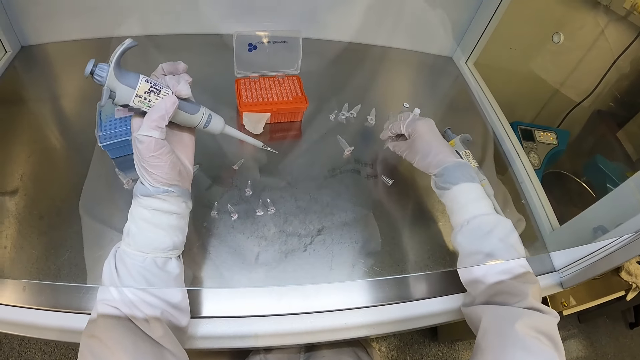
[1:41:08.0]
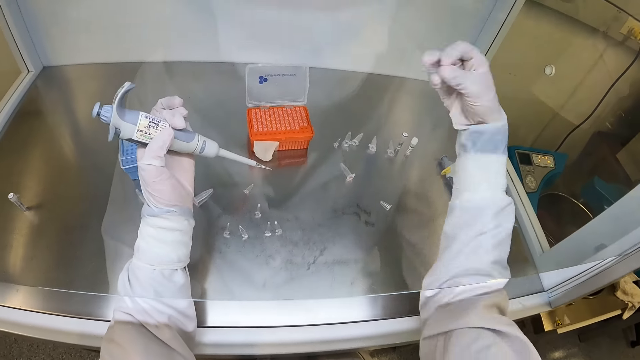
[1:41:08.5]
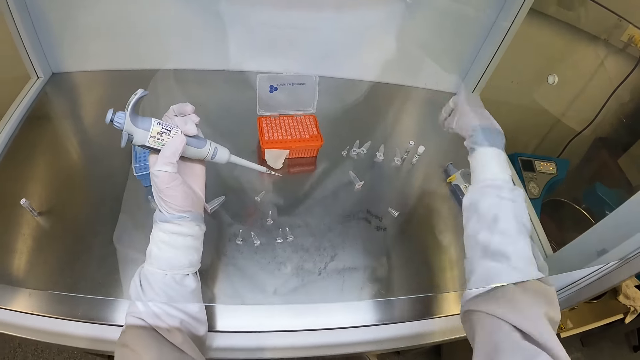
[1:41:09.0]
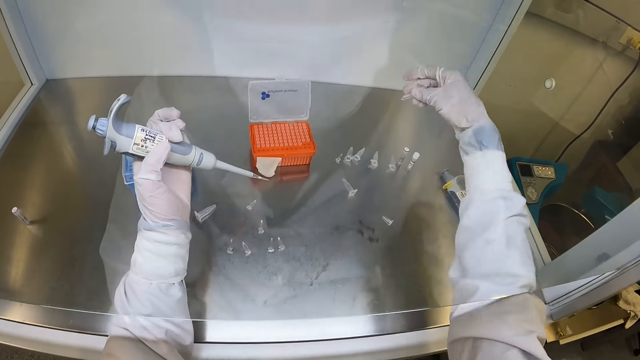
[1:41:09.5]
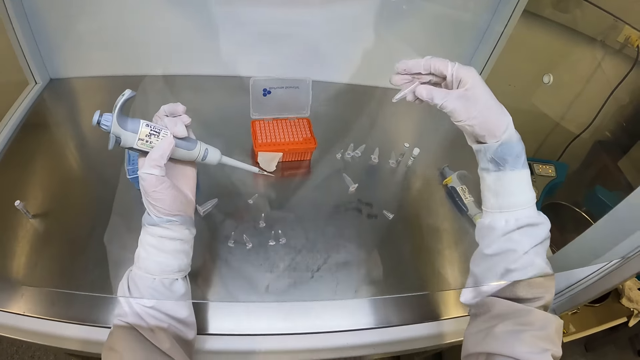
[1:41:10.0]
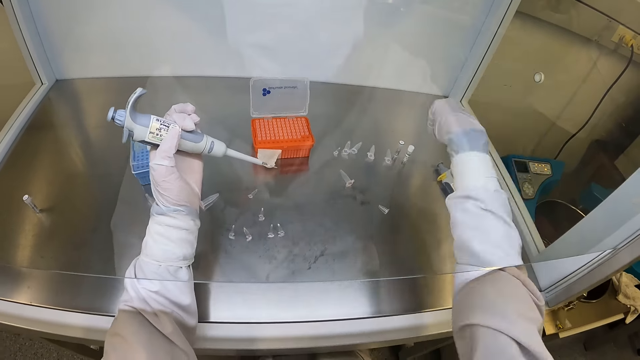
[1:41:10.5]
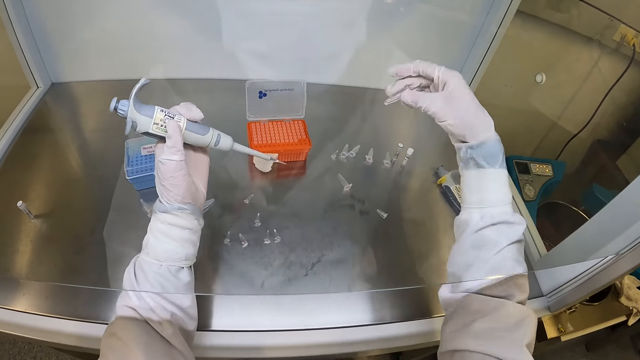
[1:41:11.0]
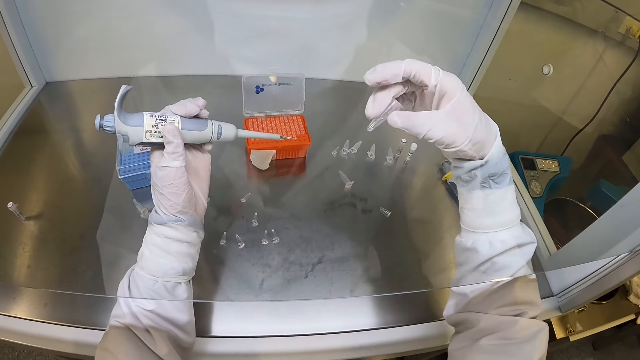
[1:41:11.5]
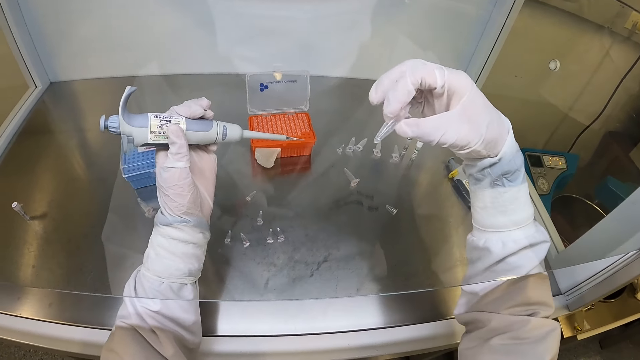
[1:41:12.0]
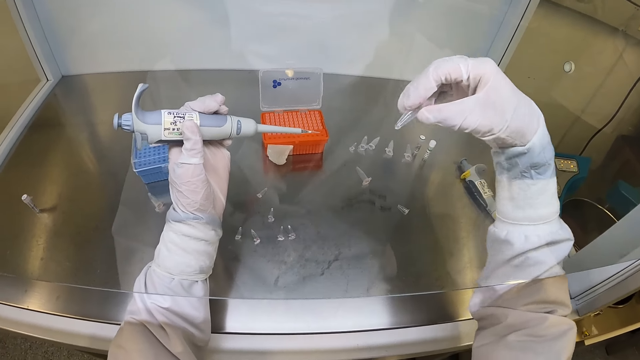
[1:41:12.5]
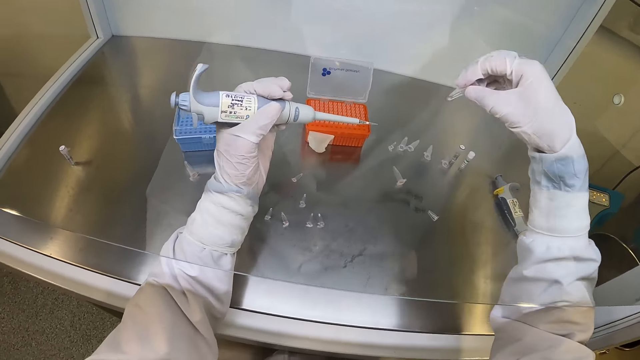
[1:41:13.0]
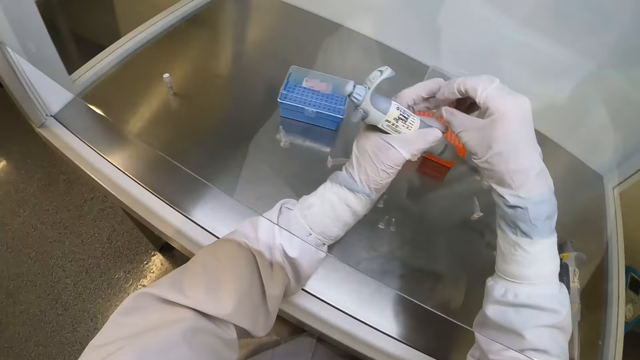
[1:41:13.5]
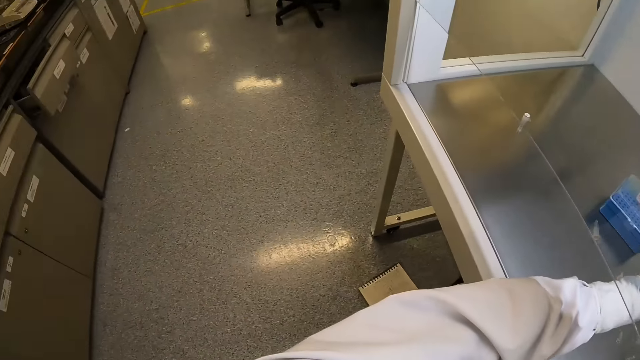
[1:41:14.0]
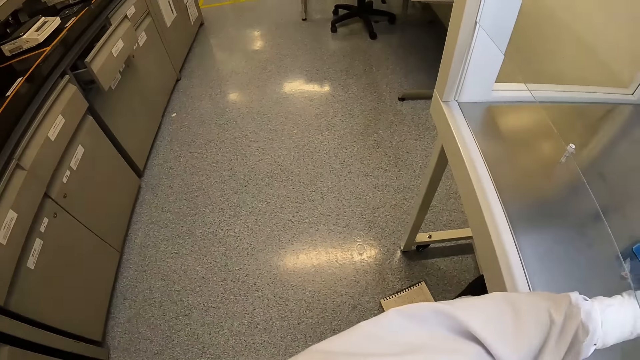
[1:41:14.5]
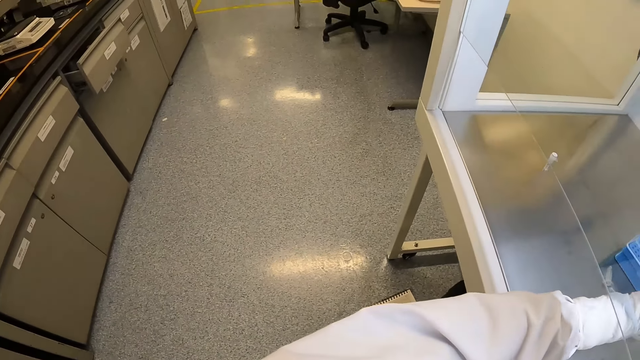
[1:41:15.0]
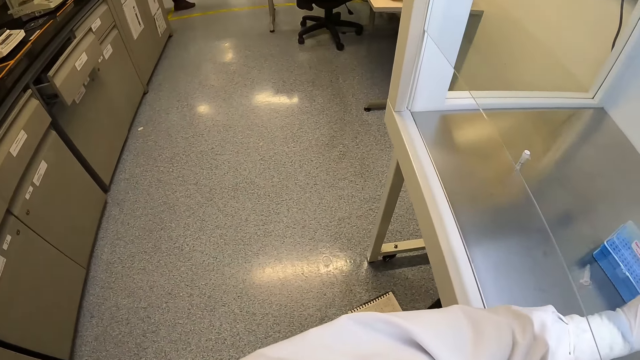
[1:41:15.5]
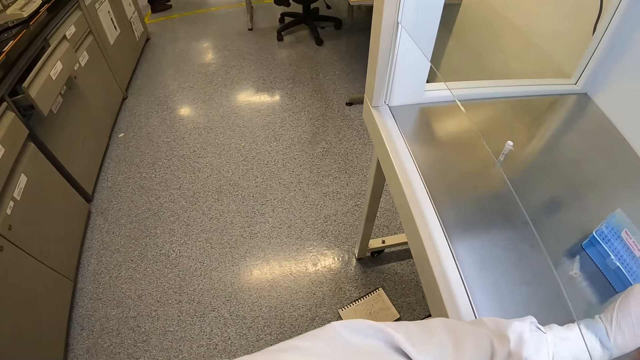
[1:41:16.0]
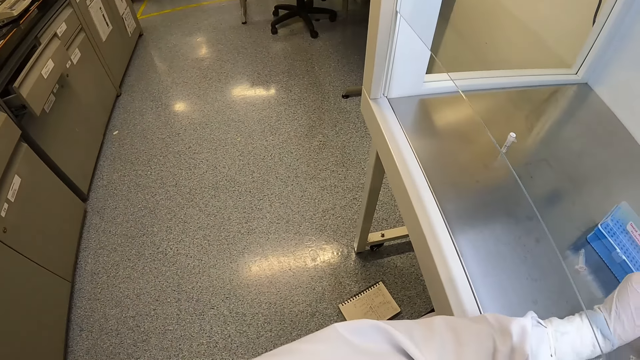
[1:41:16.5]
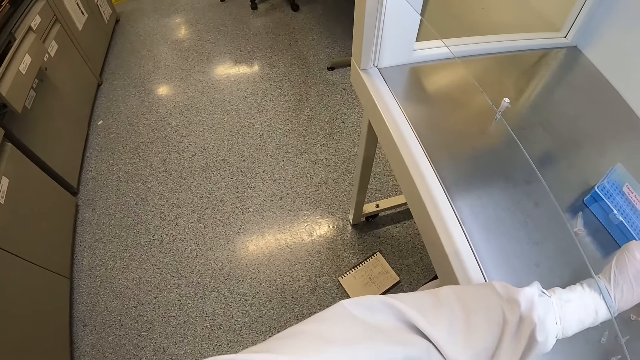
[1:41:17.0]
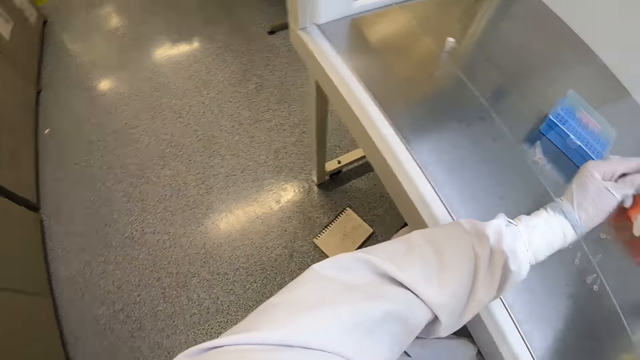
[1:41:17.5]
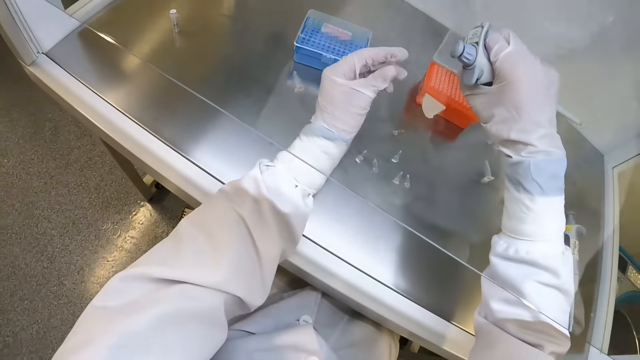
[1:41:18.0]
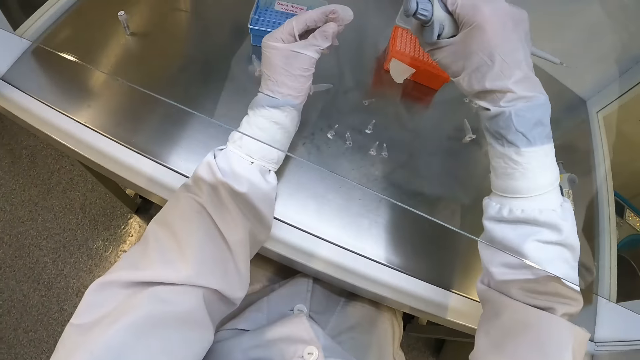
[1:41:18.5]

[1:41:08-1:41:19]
The camera wearer flaps the tube with his right gloved hand. He looks at the test tube. He shakes the test tube. He looks at the test tube. He shakes the test tube. He passes the micro pipette from his left gloved hand to his right gloved hand. He passes the tube from his right gloved hand to his left gloved hand. He holds the test tube by both hands. He looks round the room. A person walks in the room.

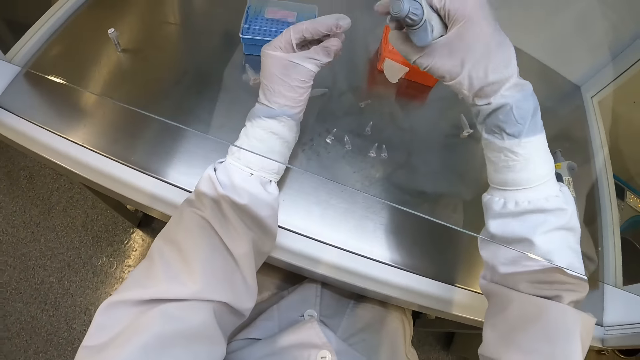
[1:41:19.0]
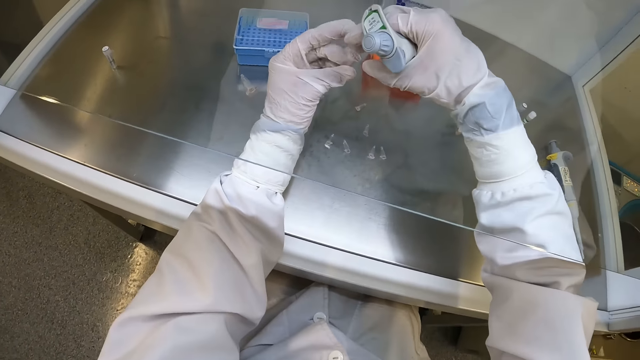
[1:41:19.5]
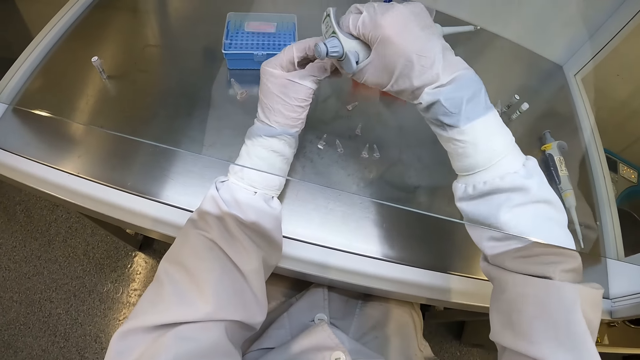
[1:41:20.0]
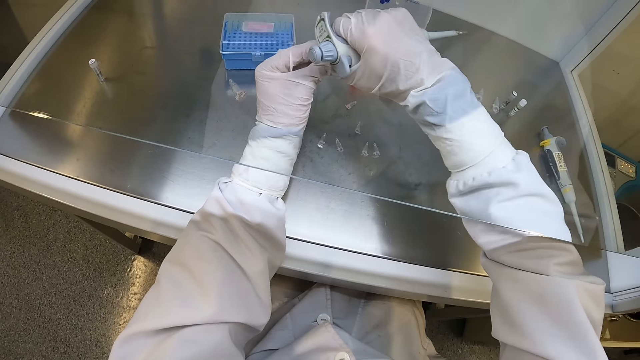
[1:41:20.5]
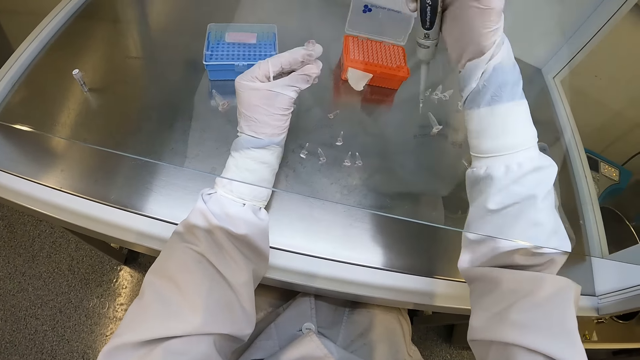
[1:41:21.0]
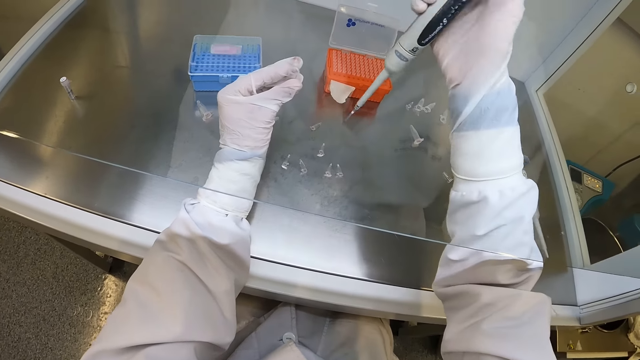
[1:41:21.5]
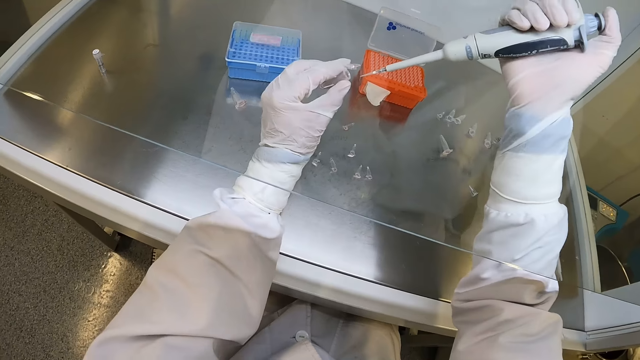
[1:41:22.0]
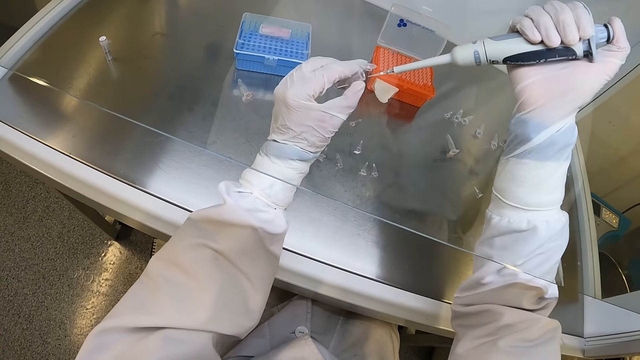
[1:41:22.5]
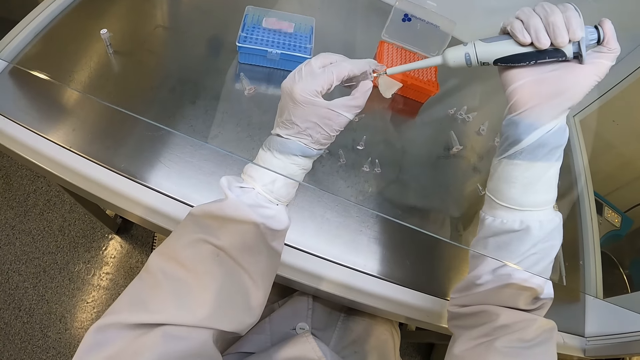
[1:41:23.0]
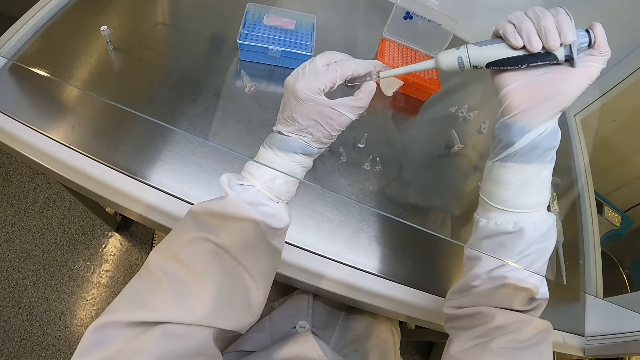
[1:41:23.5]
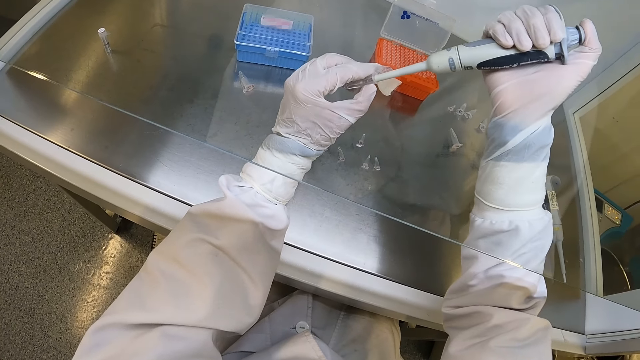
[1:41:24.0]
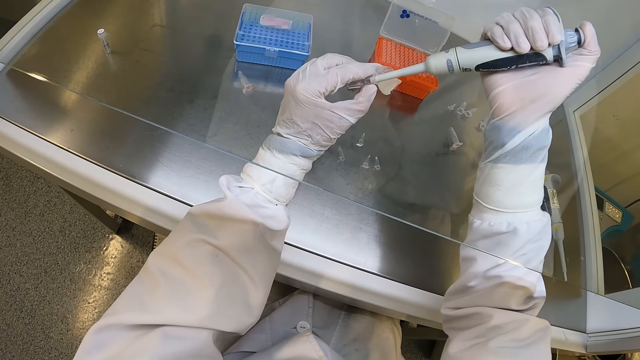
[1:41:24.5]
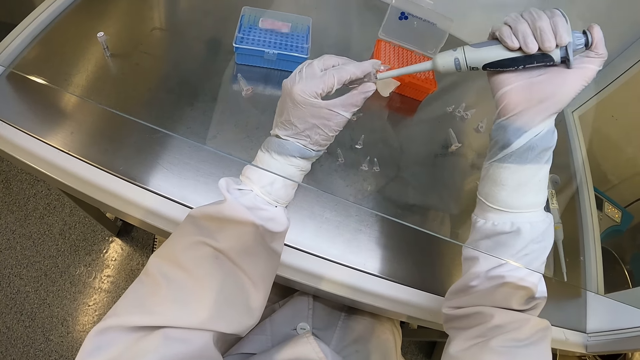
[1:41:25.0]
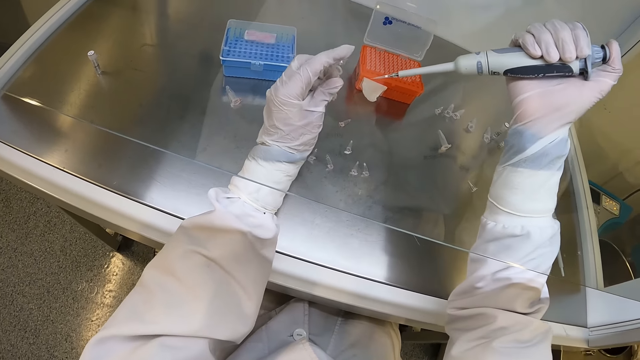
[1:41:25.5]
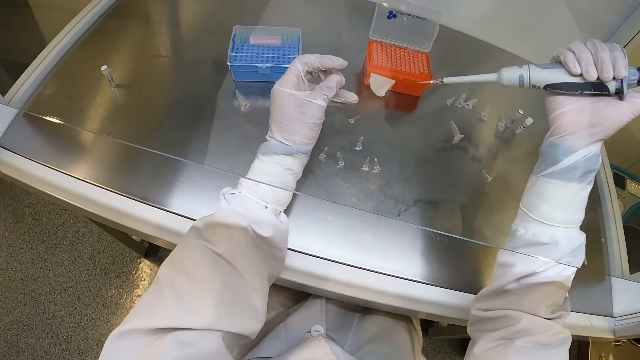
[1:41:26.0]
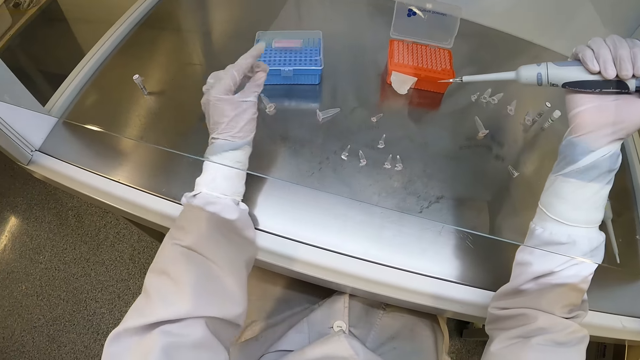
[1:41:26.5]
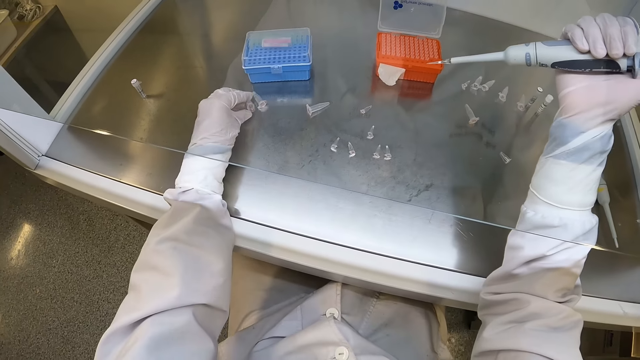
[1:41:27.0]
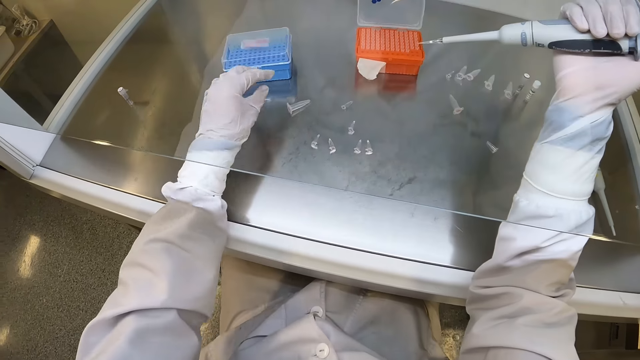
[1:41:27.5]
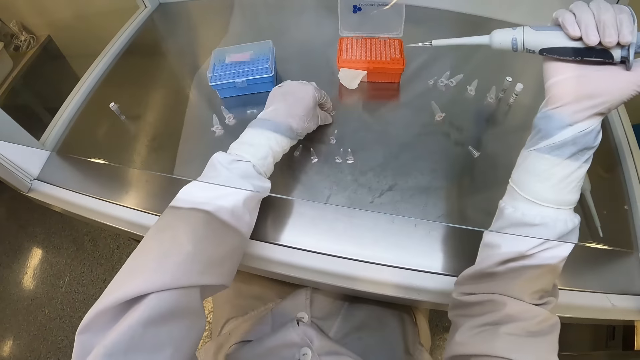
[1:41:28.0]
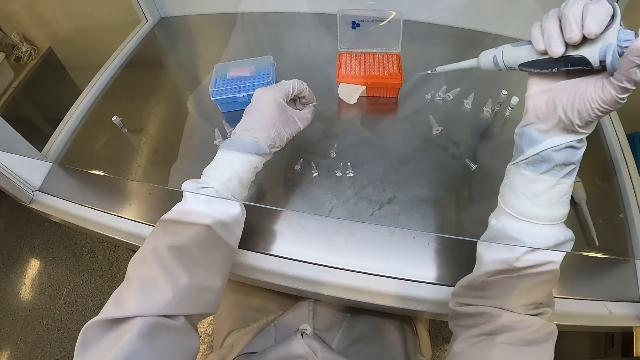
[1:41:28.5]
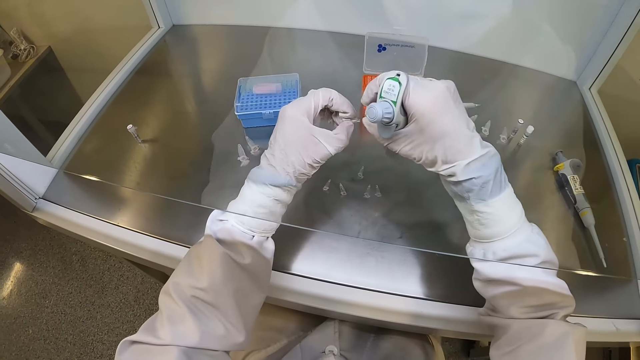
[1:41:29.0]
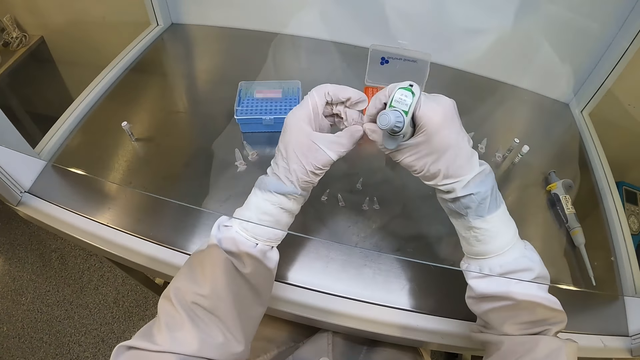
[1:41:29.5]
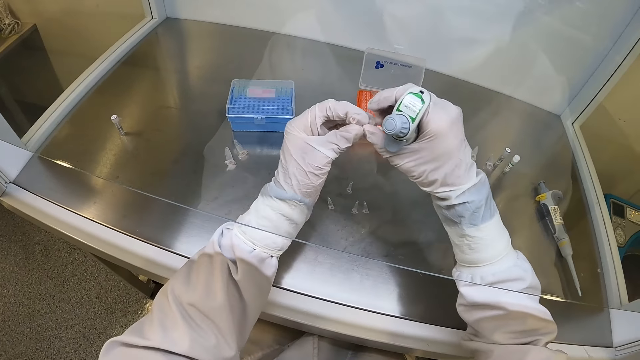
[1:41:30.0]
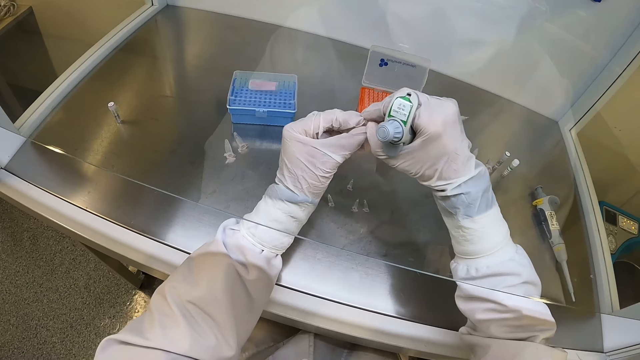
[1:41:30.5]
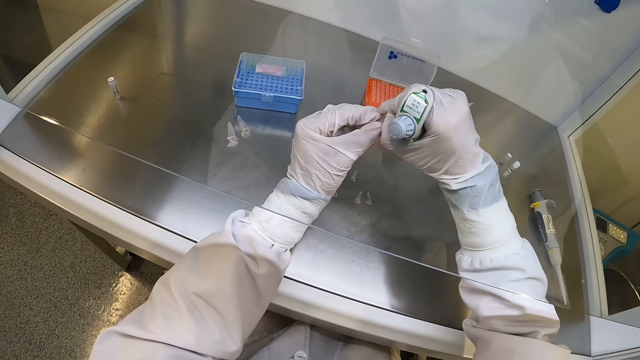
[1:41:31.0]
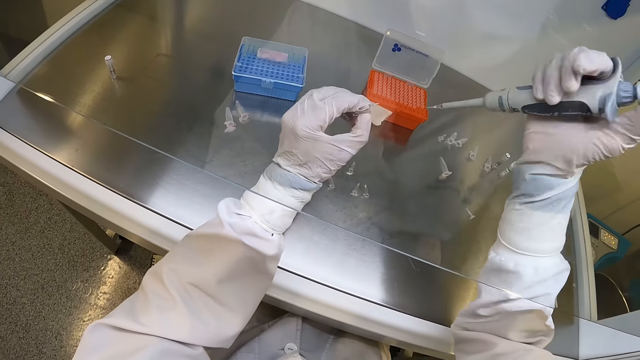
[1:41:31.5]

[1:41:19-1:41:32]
The camera wearer opens the tube with his right gloved hand. He fills the tube with liquid from the micro pipette in his right gloved hand. He closes the tube with his left gloved hand. He drops the tube on the table with his left gloved hand. He picks a tube from the table with his left gloved hand. He opens the tube with his right gloved hand.
